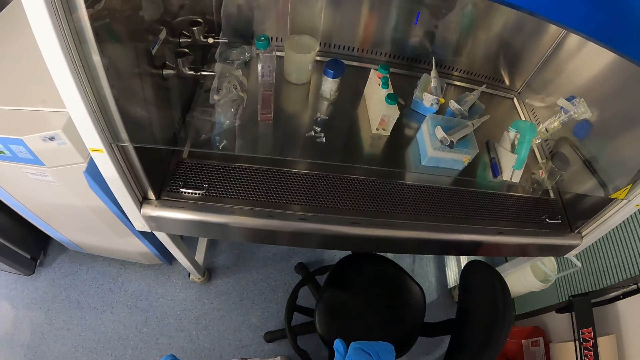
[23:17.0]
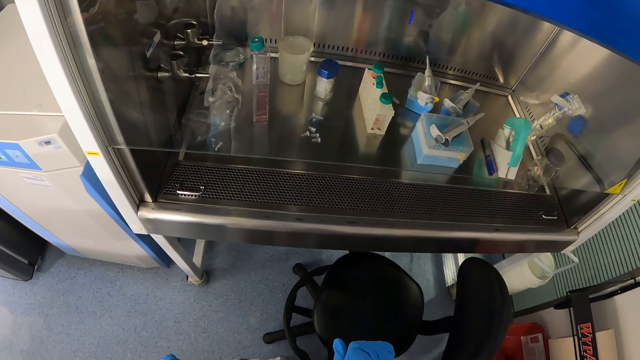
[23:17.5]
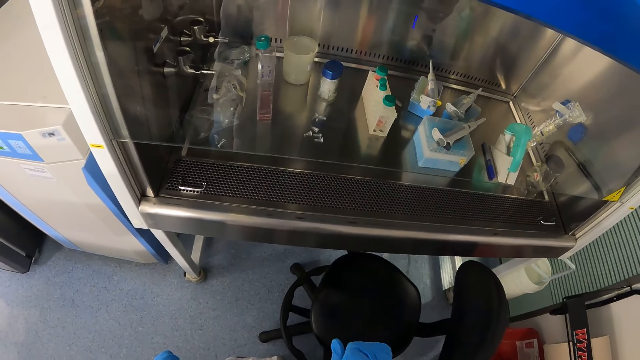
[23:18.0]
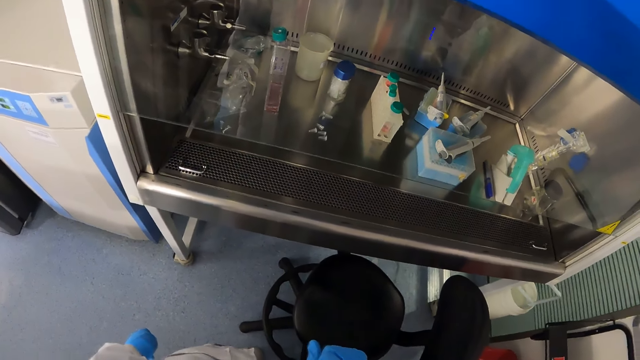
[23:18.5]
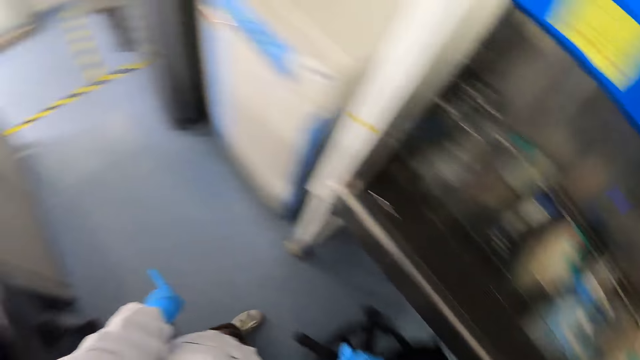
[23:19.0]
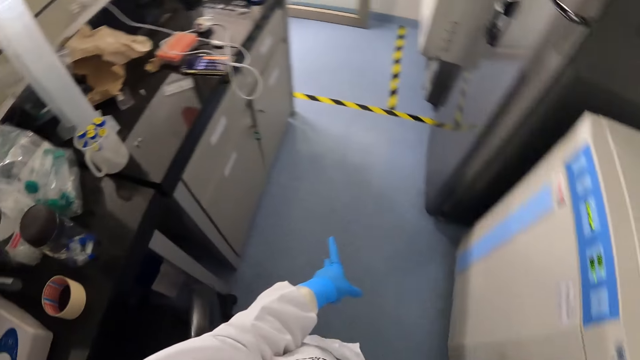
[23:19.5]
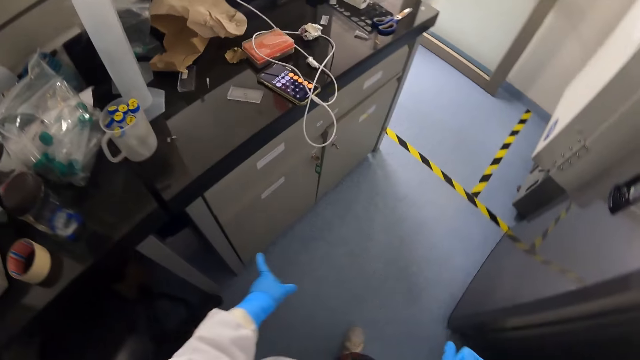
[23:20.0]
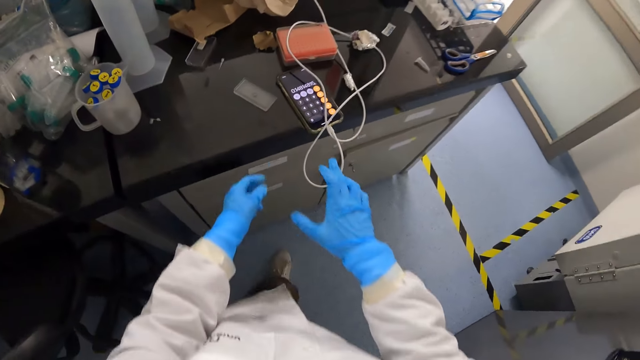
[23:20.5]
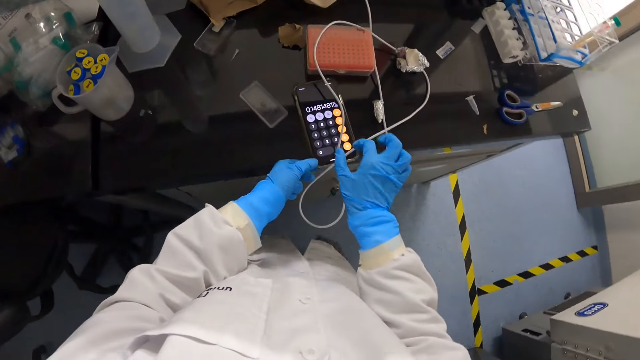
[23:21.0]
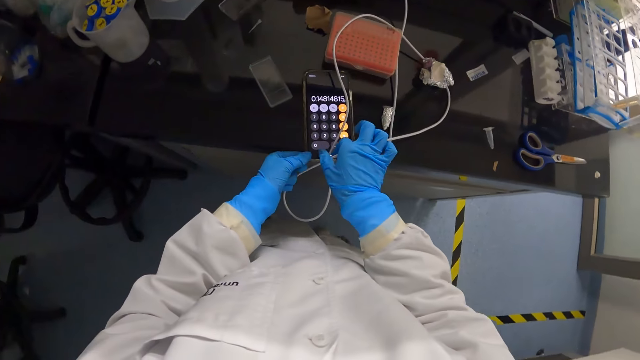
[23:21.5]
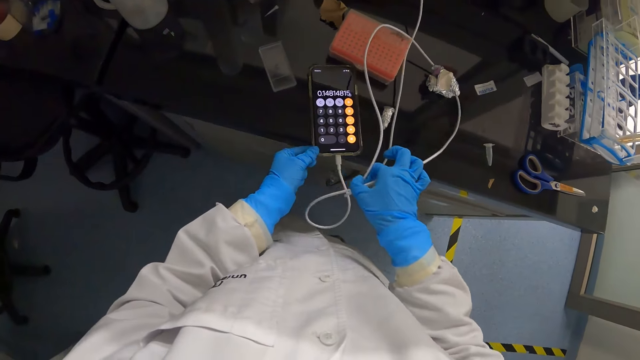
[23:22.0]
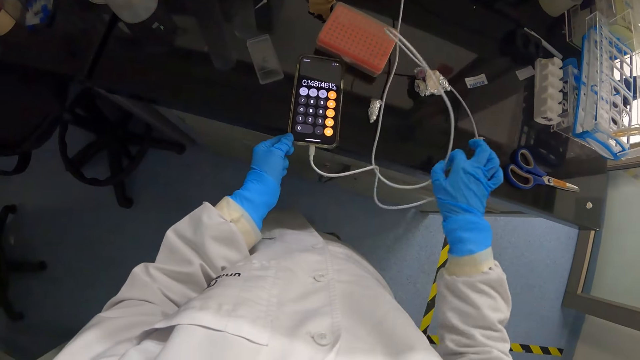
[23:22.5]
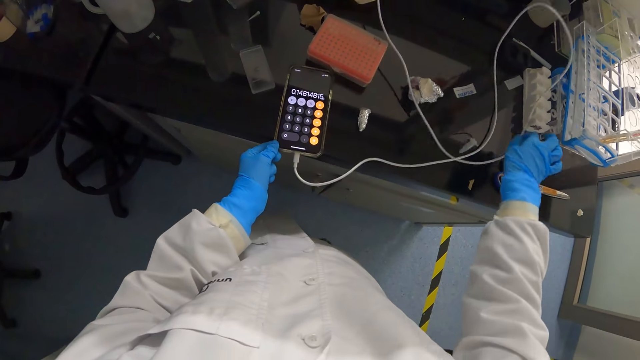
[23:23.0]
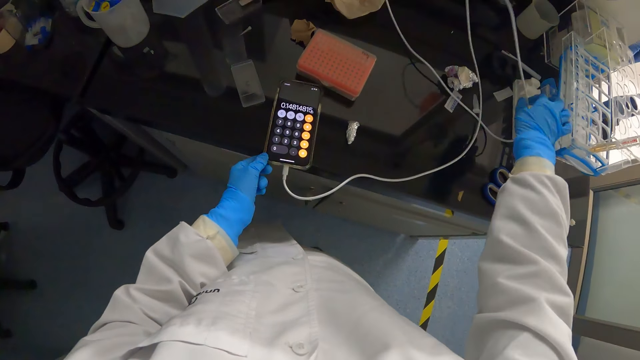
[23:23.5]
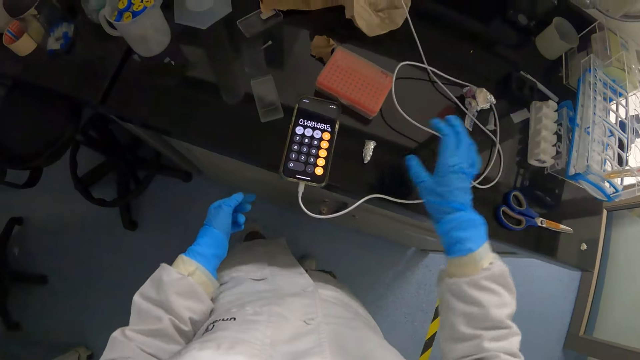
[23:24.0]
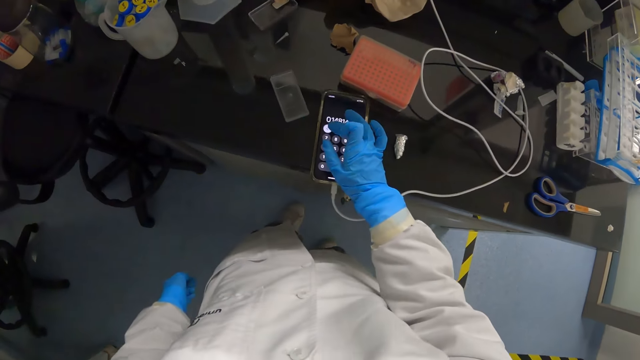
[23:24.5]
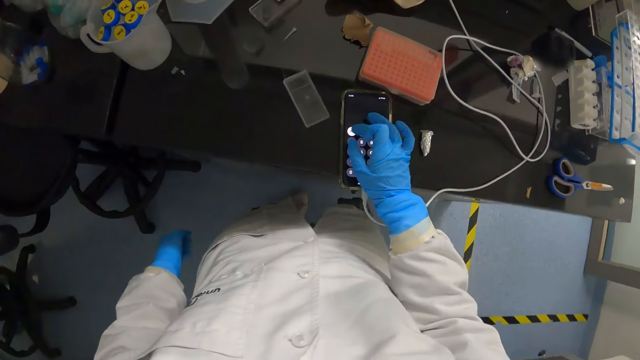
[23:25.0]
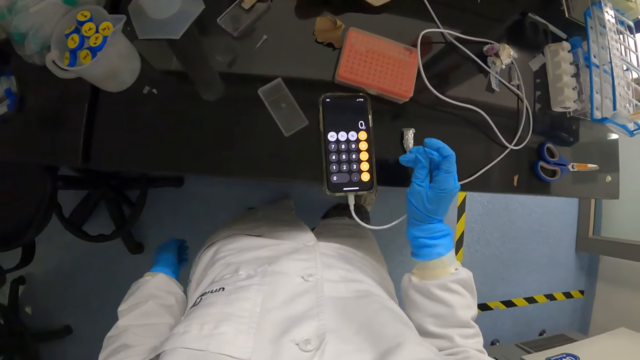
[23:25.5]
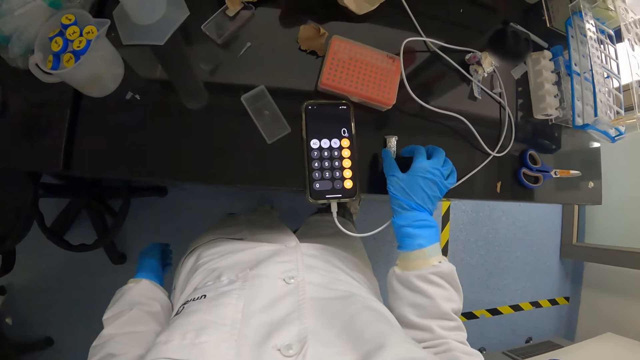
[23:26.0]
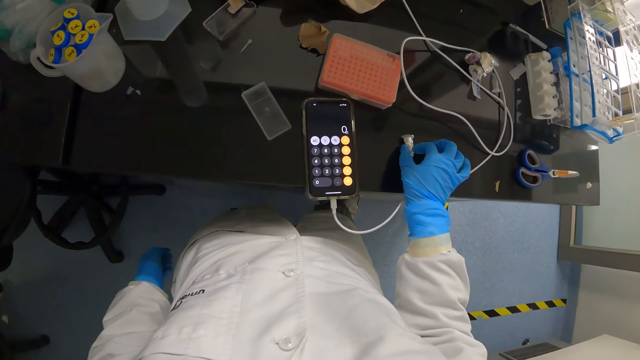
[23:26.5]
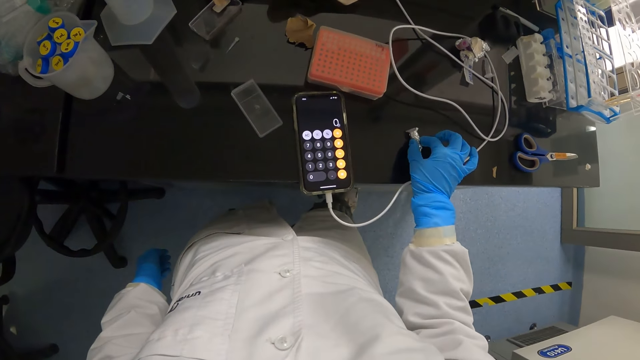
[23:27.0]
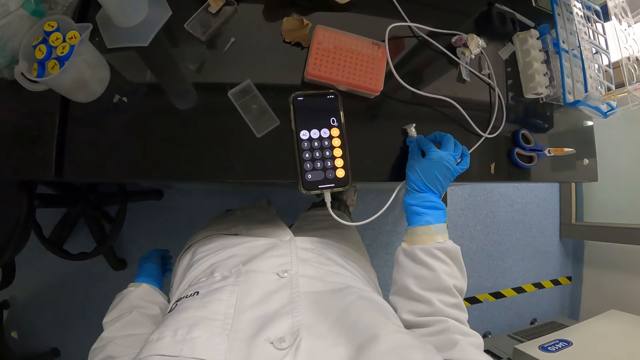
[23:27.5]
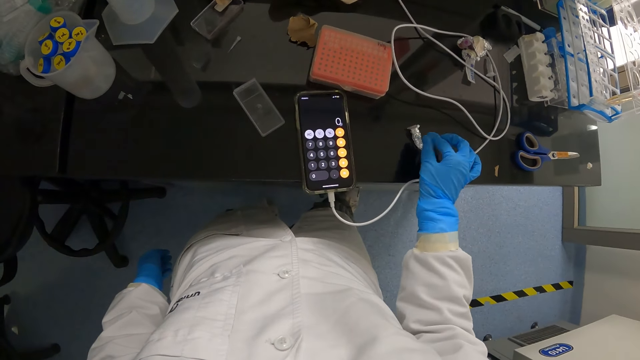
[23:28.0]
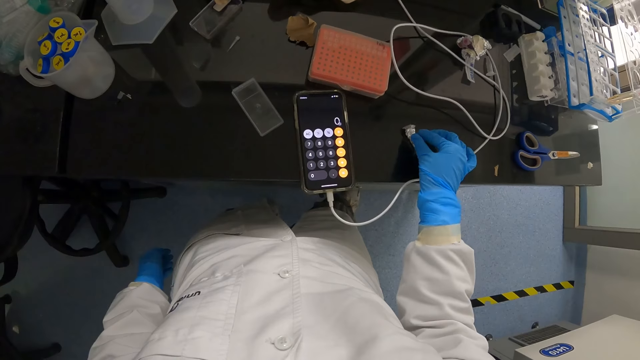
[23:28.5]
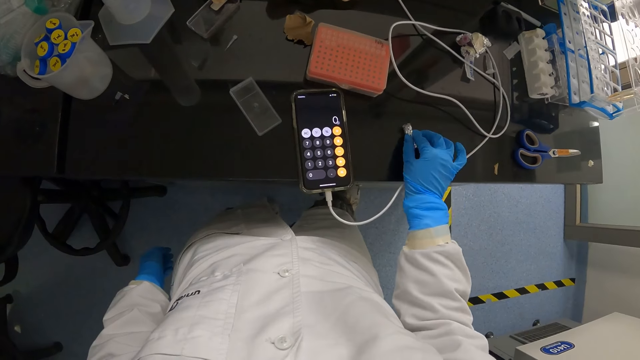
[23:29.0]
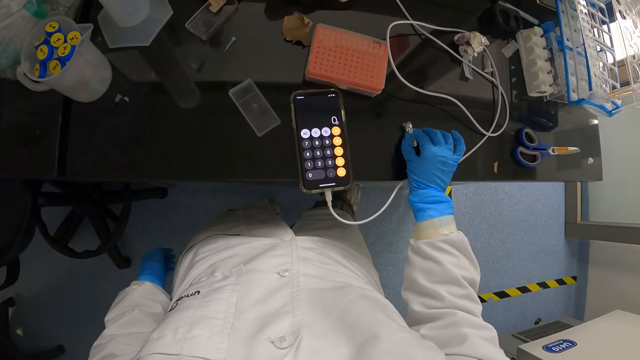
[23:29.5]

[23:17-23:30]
The camera wearer walks towards the phone. He holds the edge of the phone with his left hand. He moves a phone cord aside with his right hand. He removes his left hand from the phone. He operates the phone with his right hand. He removes his right hand from the phone. He moves a test tube on the laboratory cabinet with his right hand. He touches something.

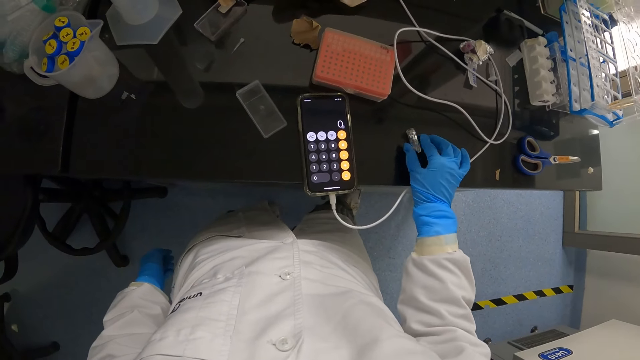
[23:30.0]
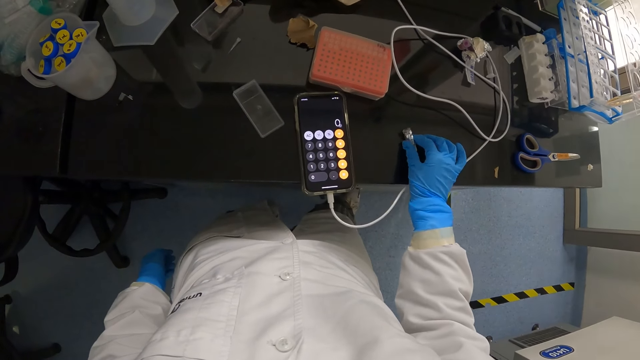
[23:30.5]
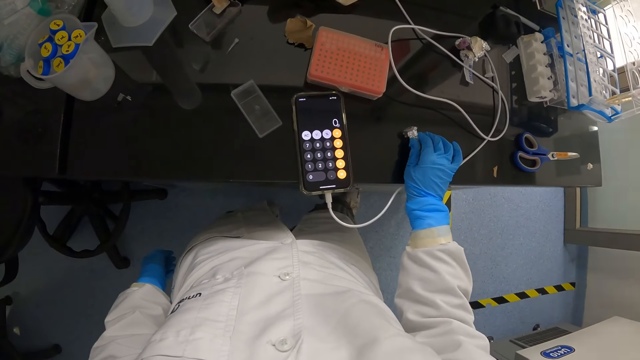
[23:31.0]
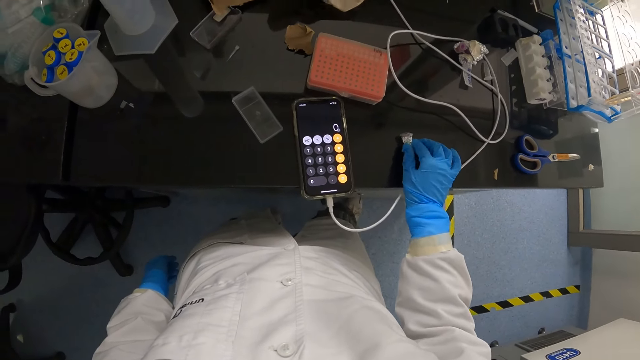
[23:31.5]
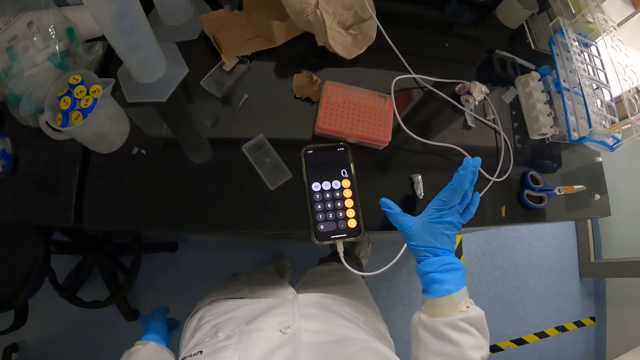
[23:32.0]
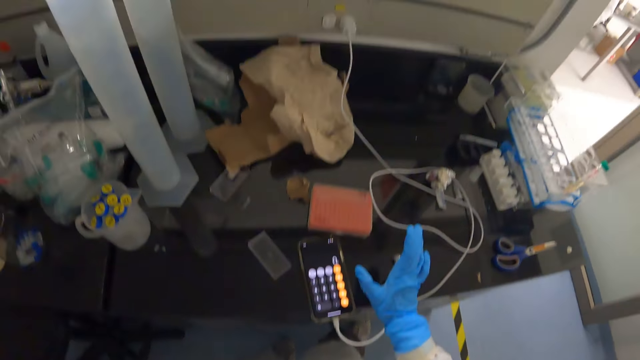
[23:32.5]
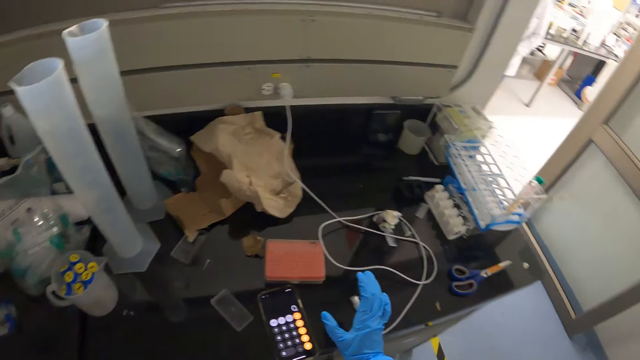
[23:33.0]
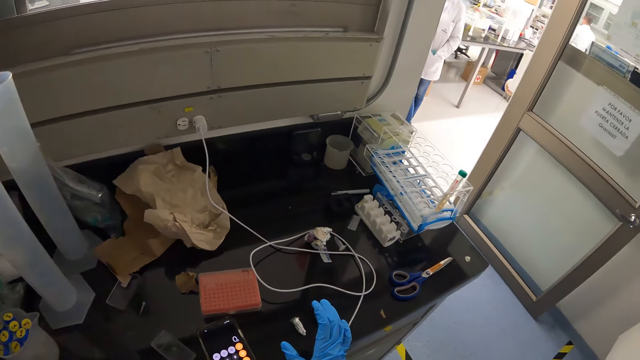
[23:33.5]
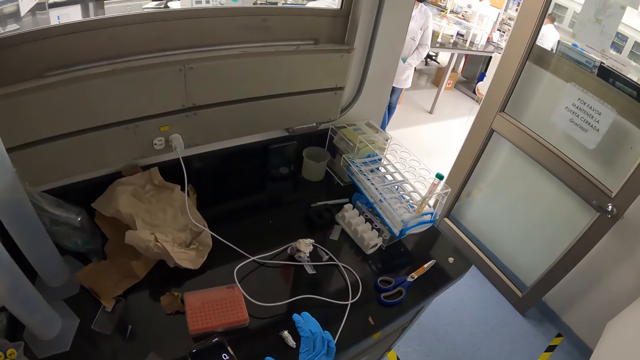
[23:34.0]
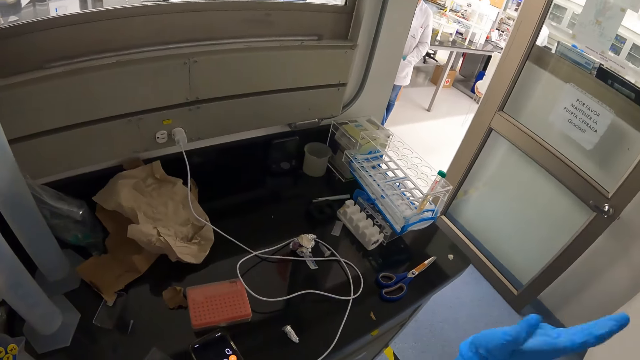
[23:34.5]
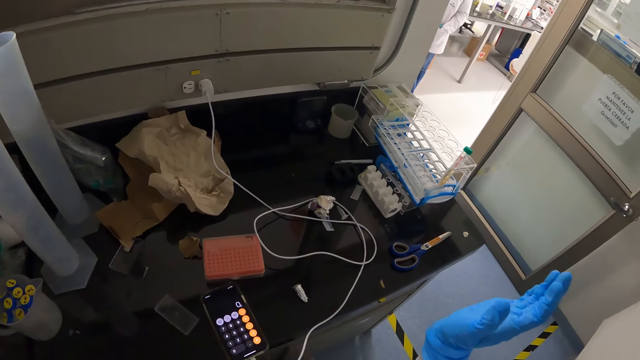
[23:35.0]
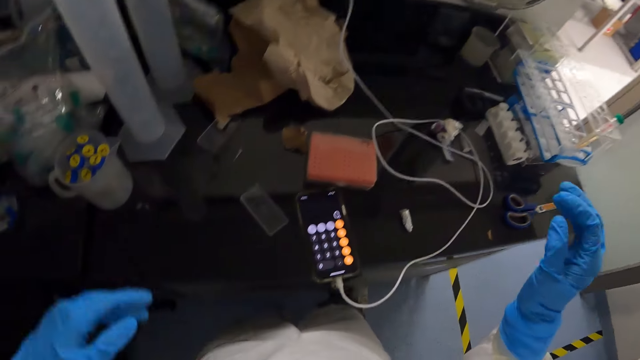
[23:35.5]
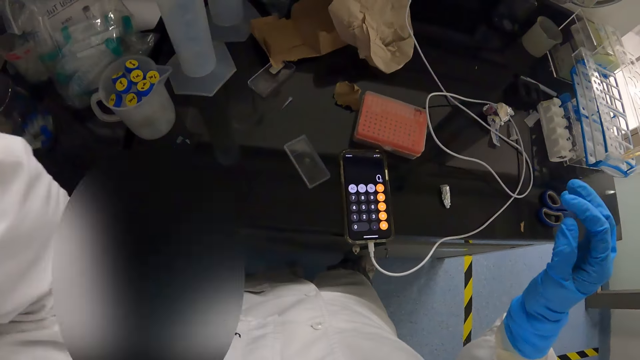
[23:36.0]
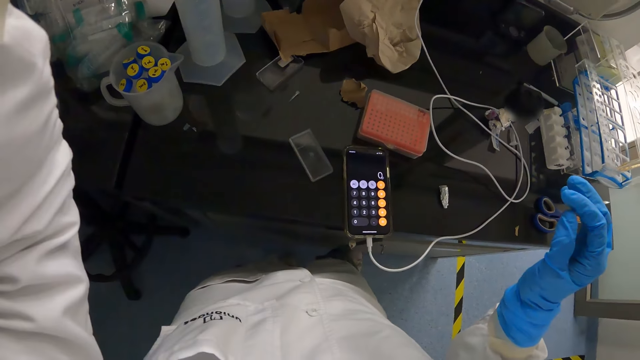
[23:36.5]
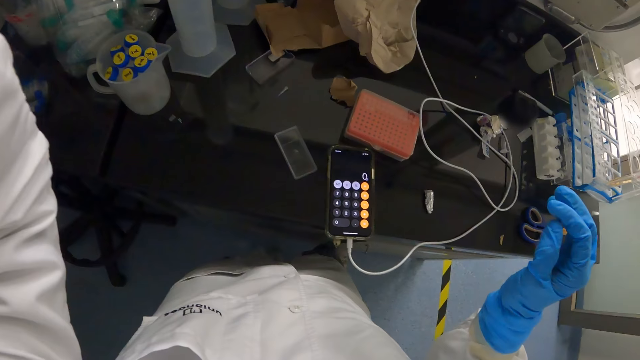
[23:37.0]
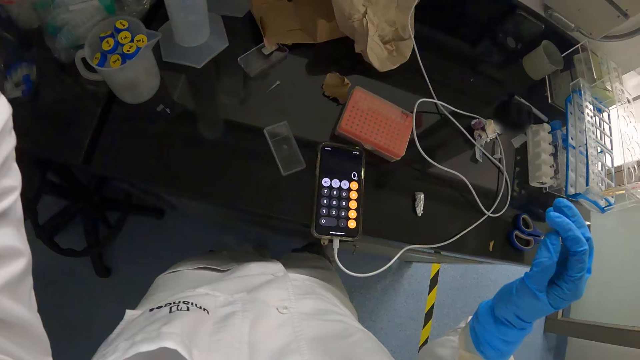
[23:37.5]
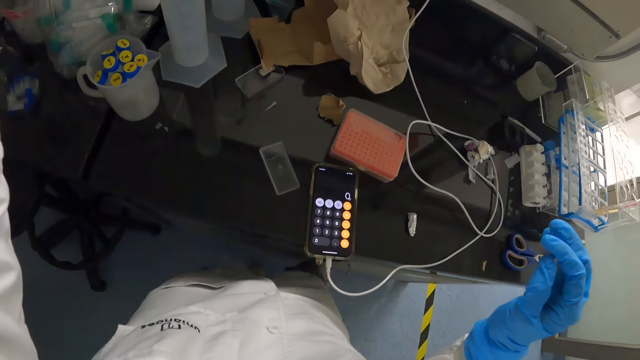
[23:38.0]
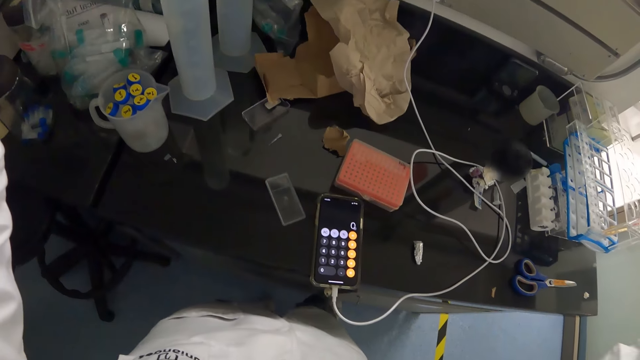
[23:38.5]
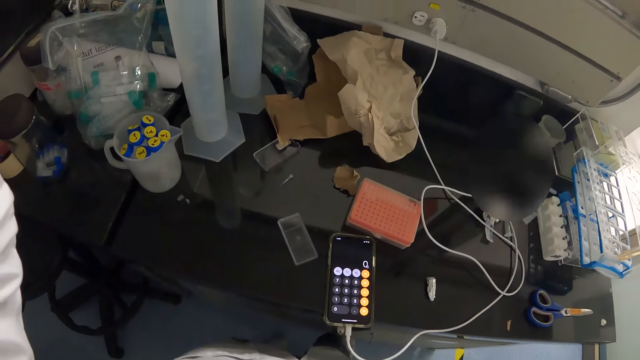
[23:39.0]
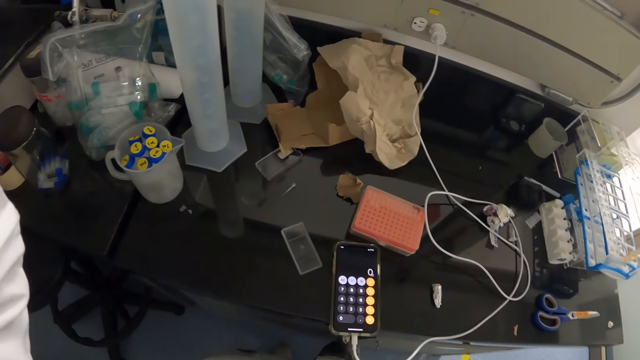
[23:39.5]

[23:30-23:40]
The camera wearer removes his right hand from the test tube. He waves his right hand at a man. He raises his left hand towards his face. He raises his right hand towards his face.
